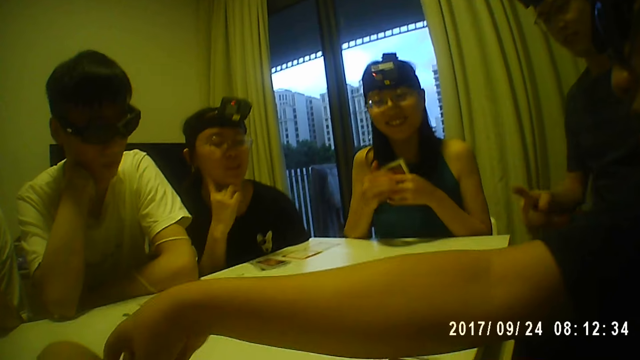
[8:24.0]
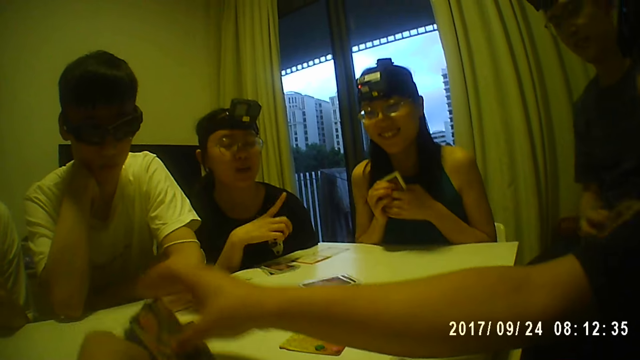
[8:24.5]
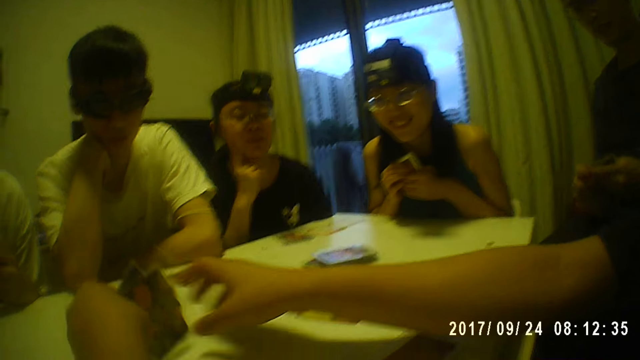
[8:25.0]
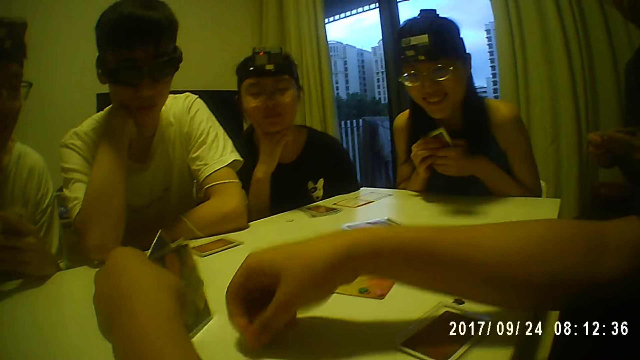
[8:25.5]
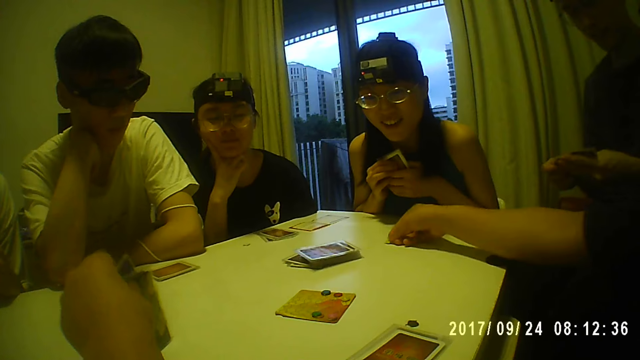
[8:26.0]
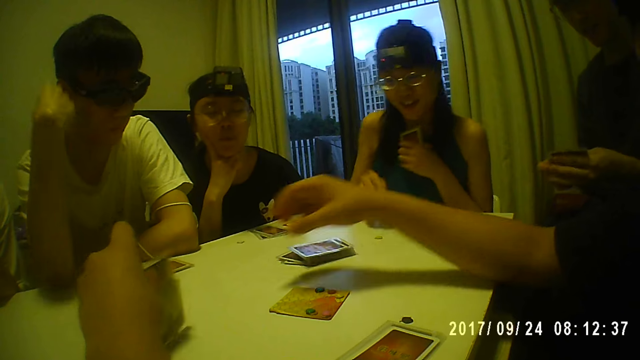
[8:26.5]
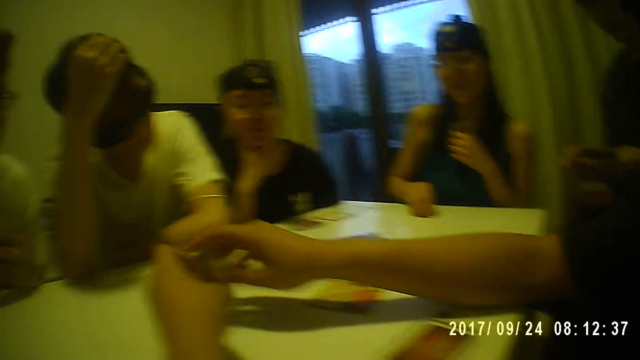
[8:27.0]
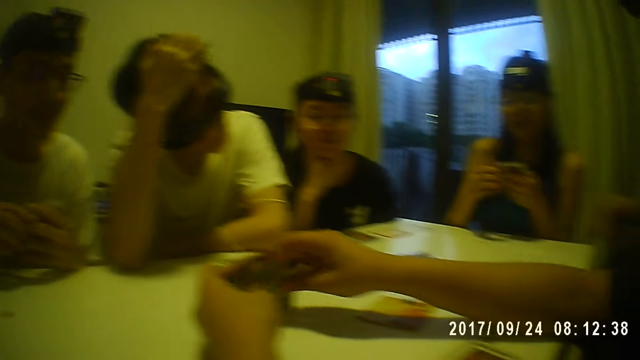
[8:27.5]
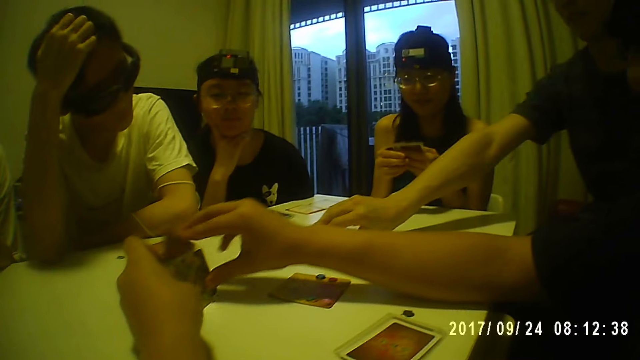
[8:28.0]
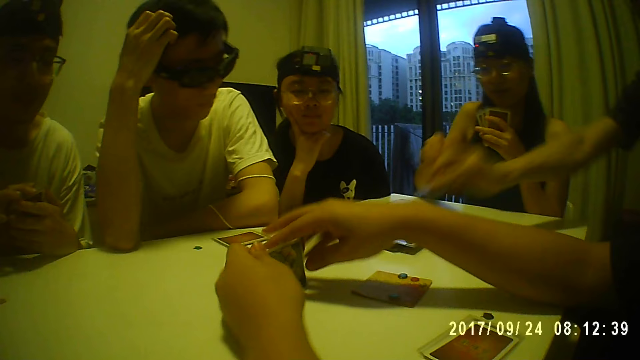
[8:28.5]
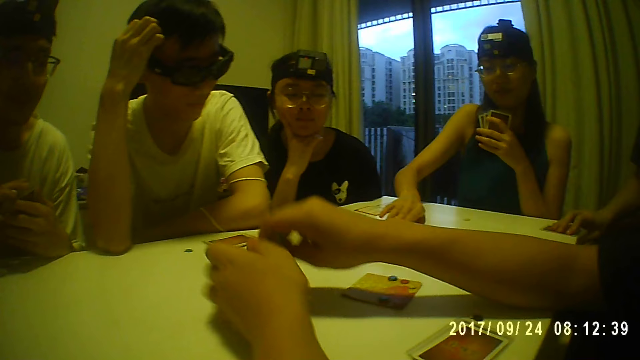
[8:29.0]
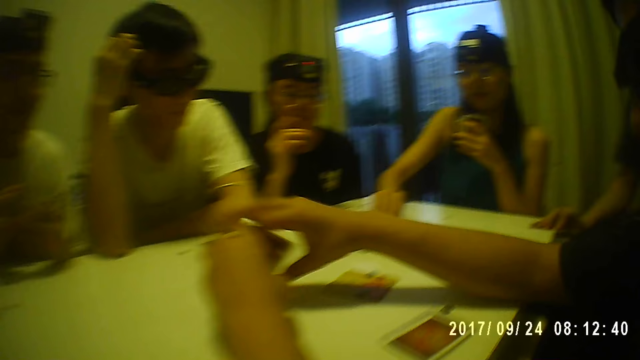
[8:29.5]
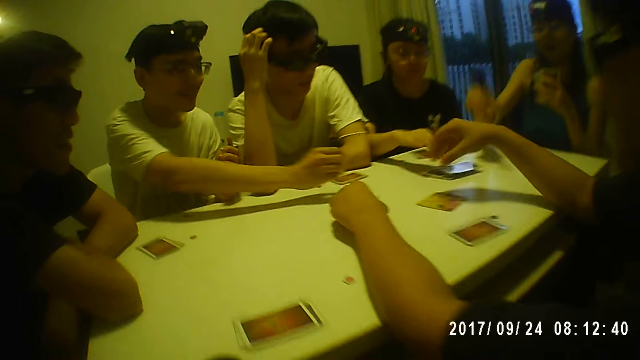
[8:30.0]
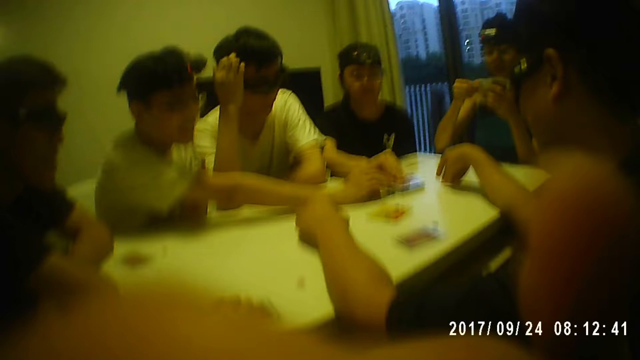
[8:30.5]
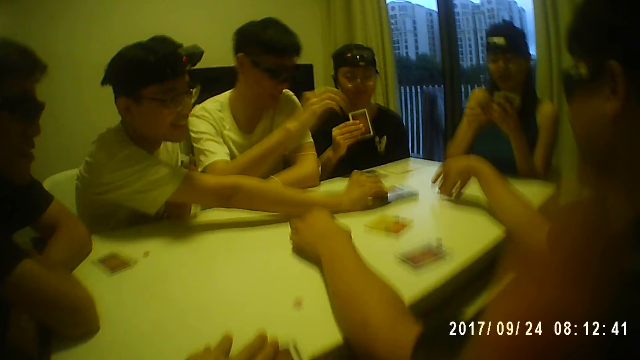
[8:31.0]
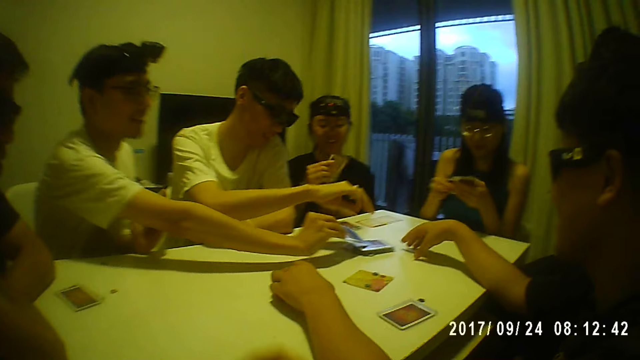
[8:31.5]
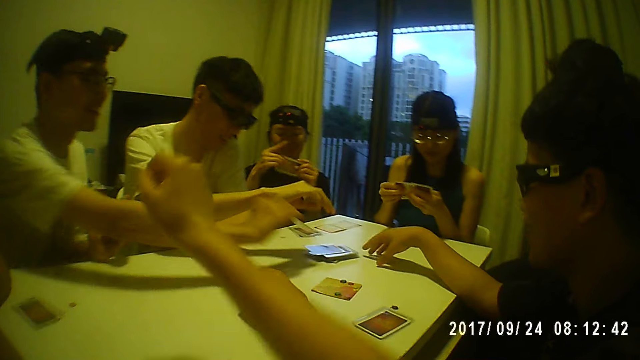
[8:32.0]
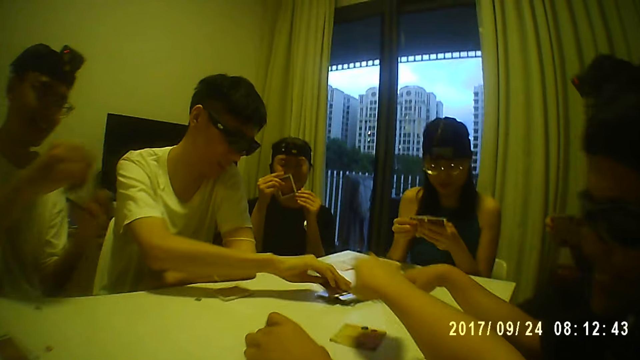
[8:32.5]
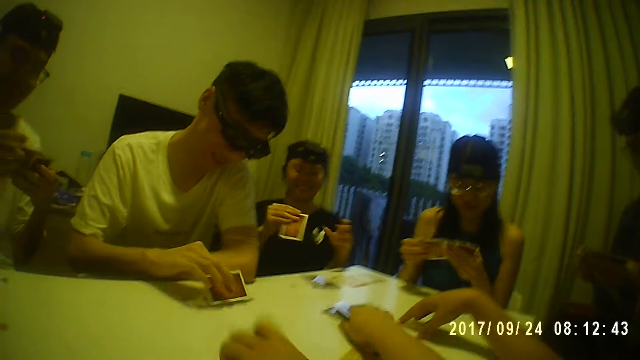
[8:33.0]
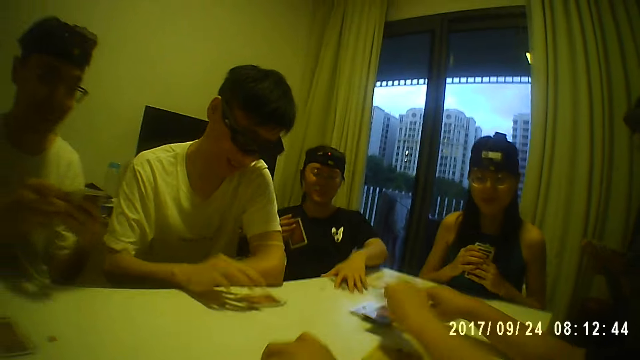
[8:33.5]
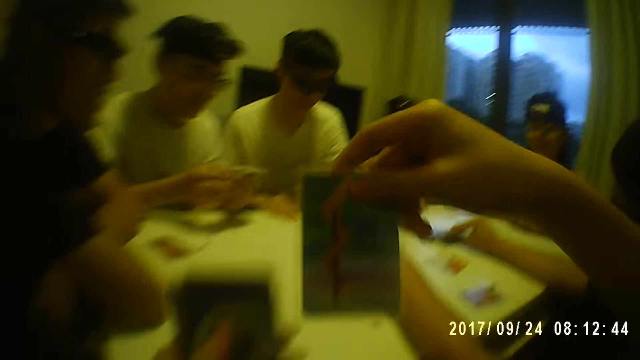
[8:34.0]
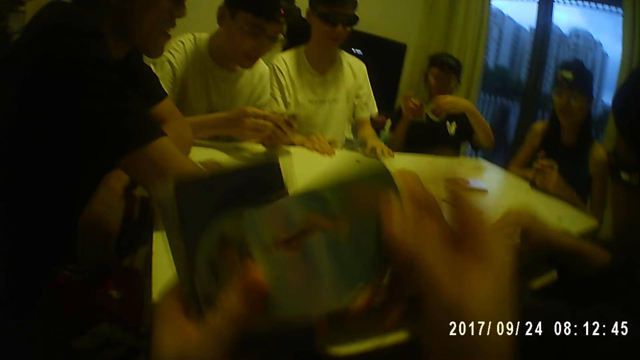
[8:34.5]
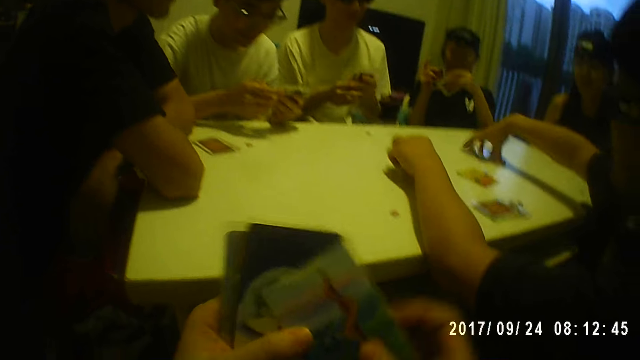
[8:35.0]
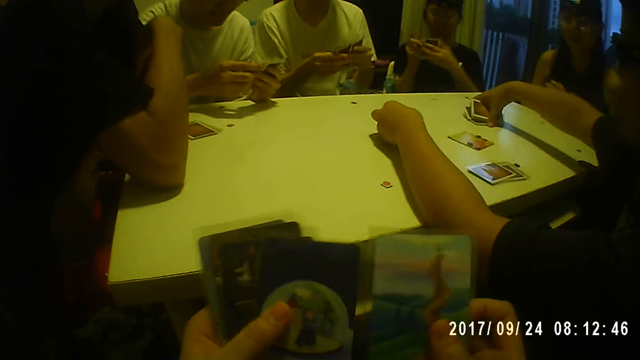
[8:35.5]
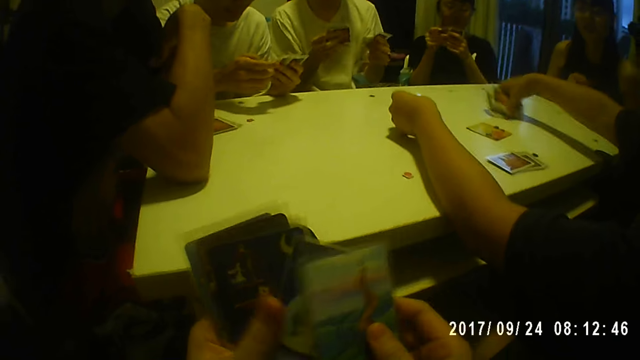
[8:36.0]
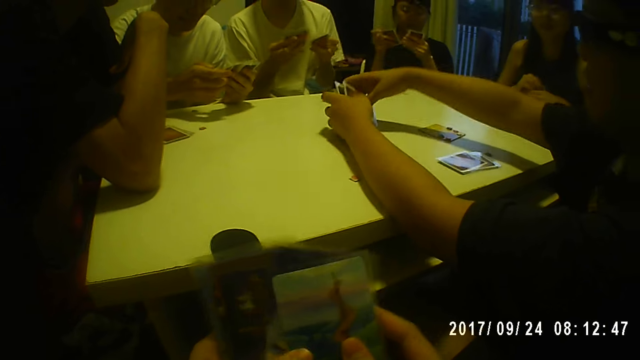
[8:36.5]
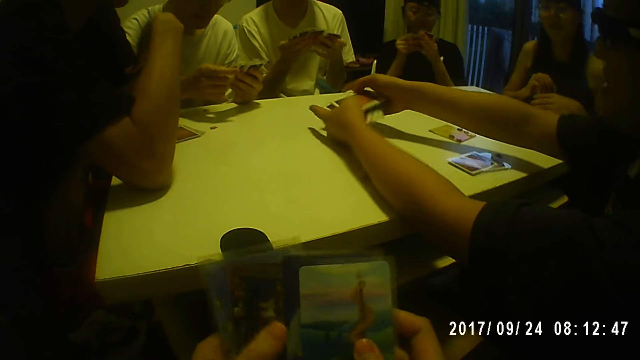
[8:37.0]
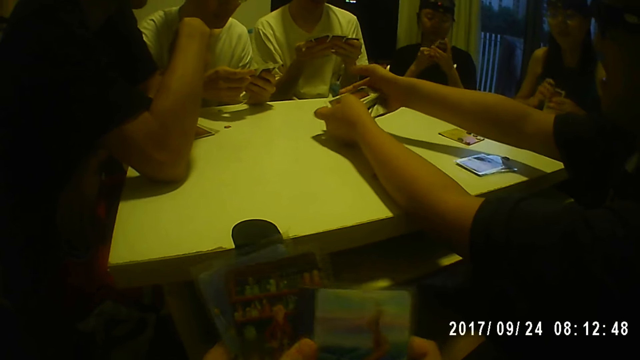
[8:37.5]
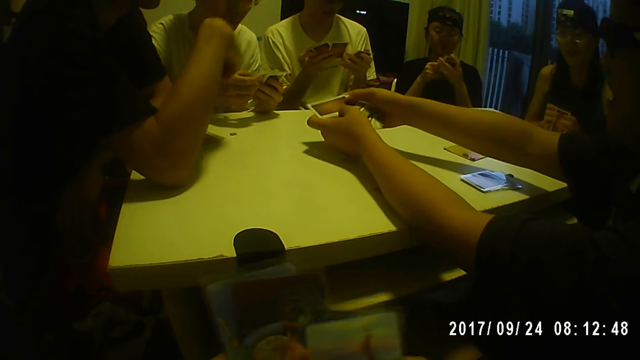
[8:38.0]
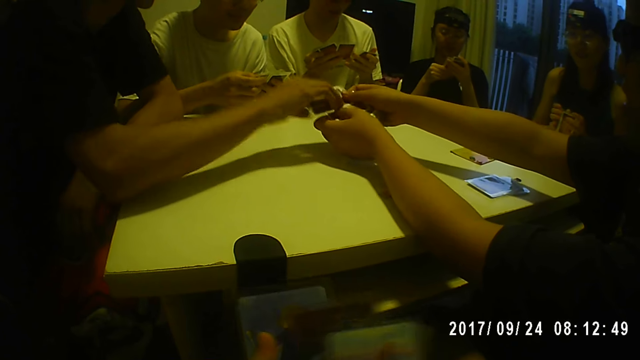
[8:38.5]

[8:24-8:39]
A person holds the cards. The camera wearer cleans his face. Another person picks the card. The camera wearer takes a card from the table. Another person picks the card. The camera wearer holds the cards. He shuffles the card in his hands. The first person holds the cards with his right hand. The first person holds the cards with both hands.

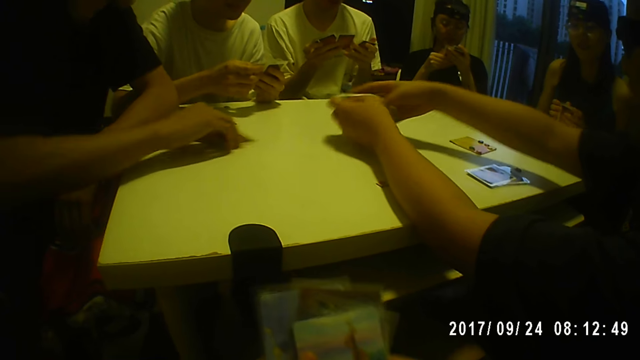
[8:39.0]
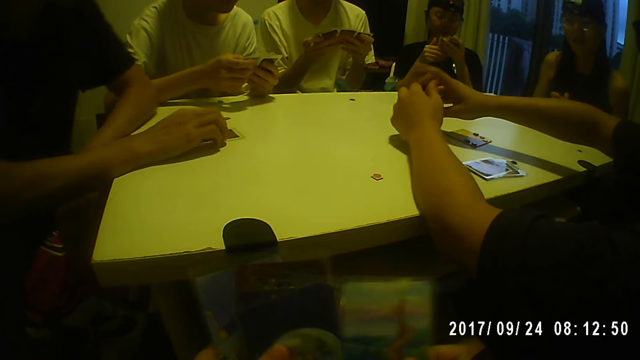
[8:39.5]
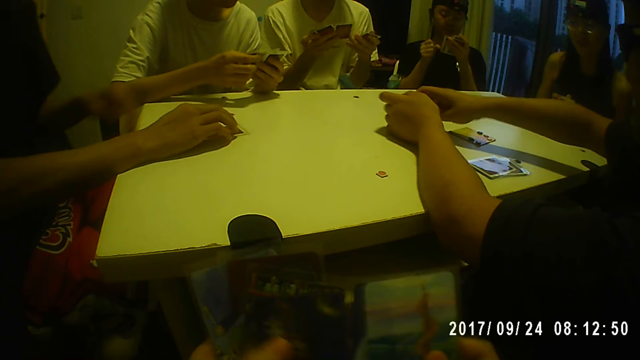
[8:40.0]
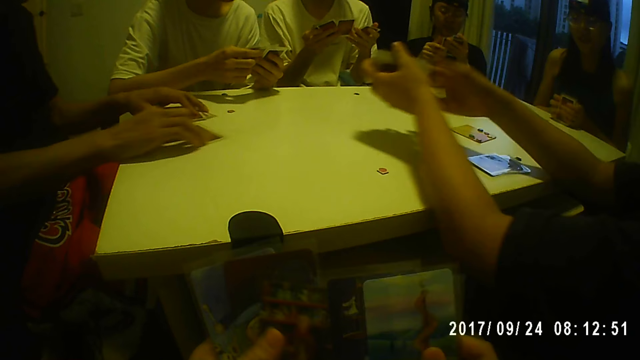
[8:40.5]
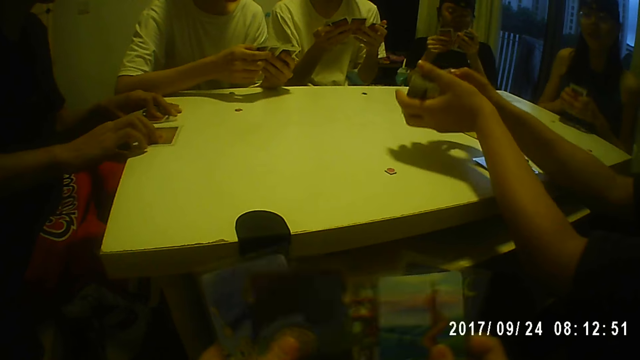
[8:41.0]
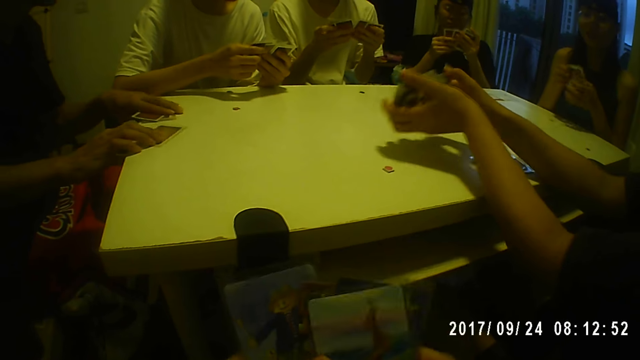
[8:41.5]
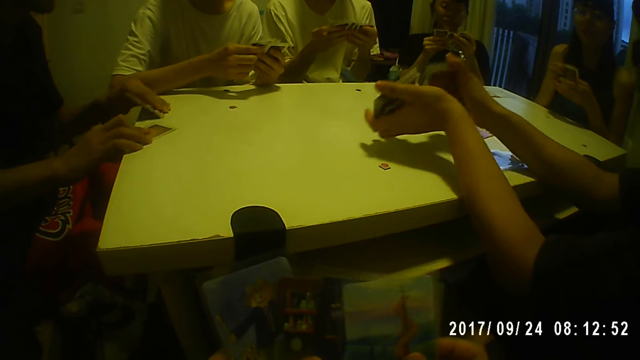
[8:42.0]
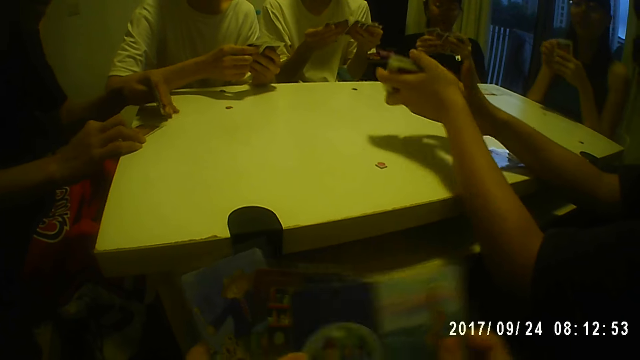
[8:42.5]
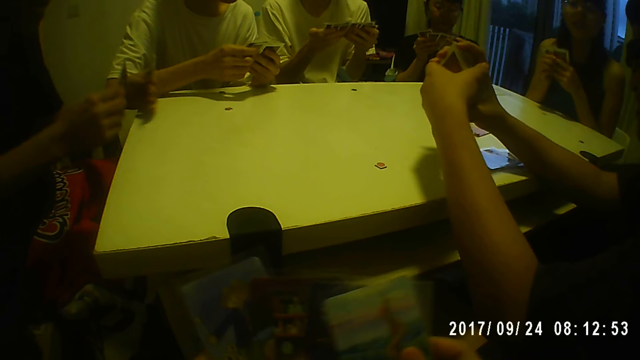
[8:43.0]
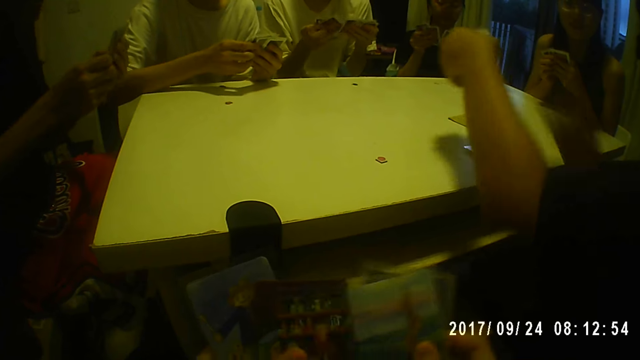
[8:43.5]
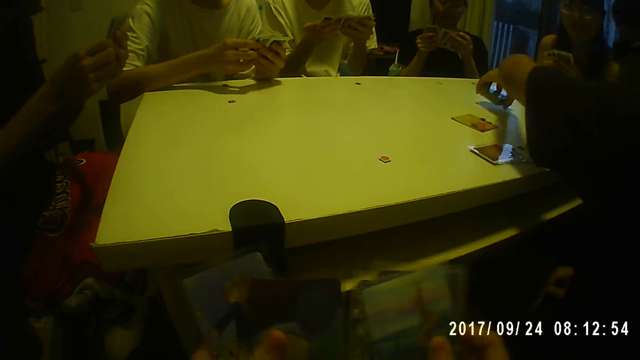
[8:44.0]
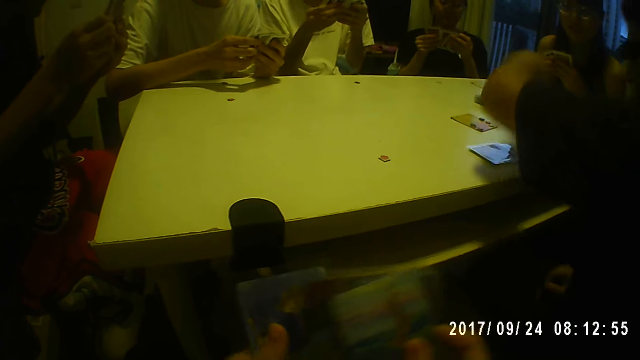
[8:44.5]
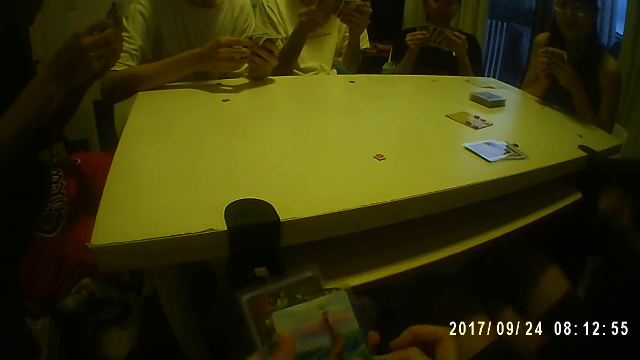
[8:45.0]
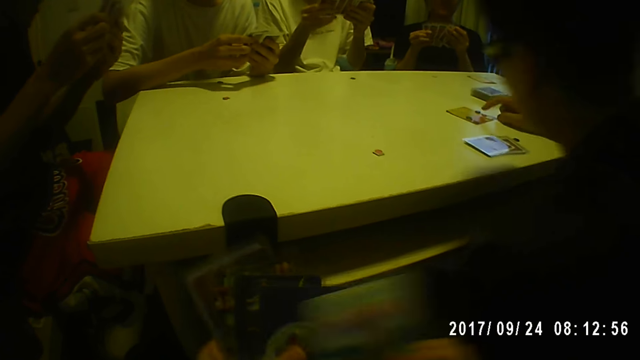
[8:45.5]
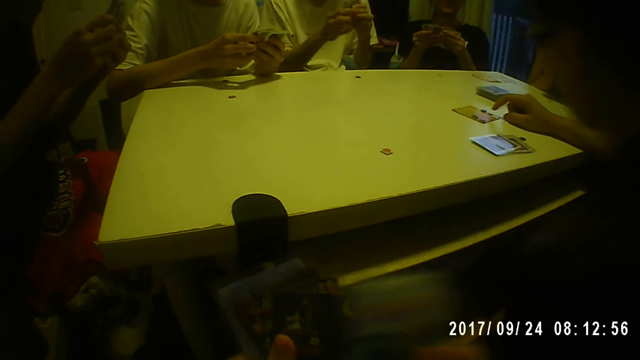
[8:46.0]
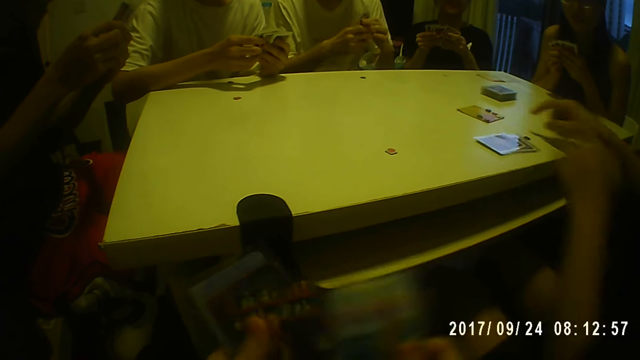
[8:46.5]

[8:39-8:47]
A person shuffles the cards and puts the cards on the table.
